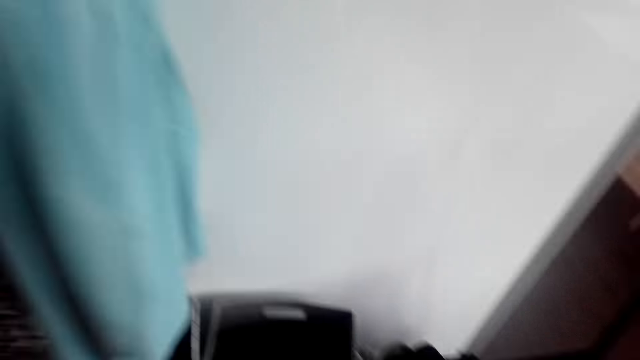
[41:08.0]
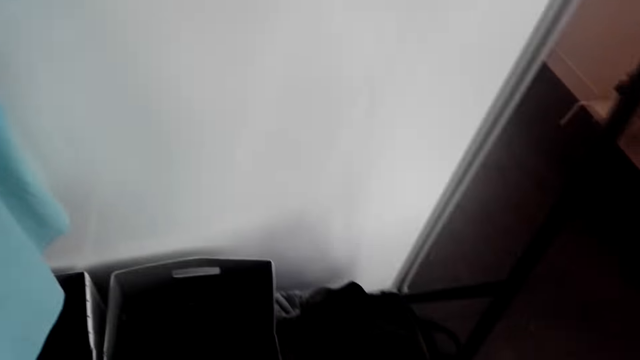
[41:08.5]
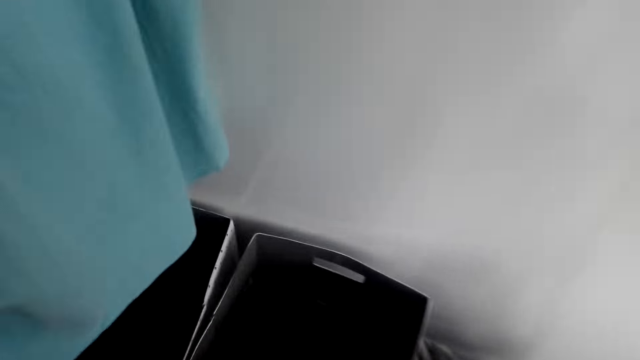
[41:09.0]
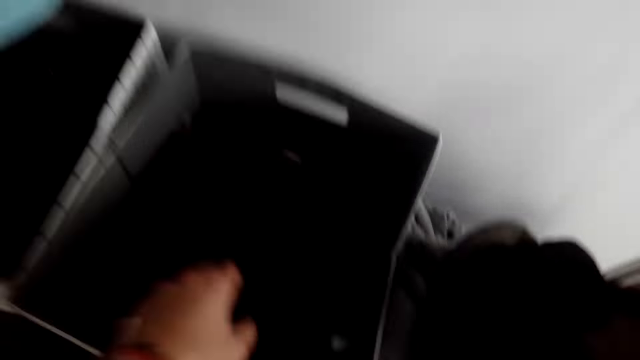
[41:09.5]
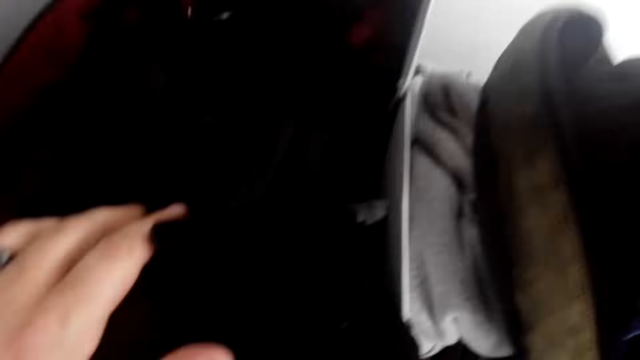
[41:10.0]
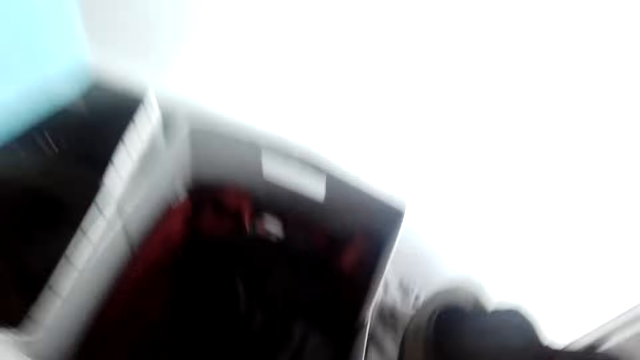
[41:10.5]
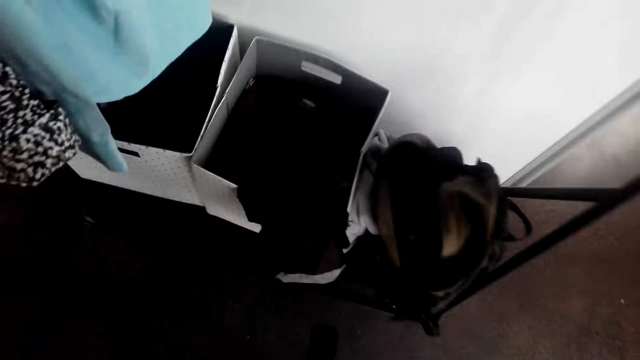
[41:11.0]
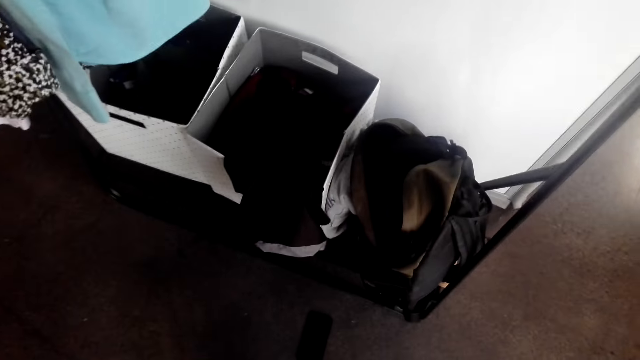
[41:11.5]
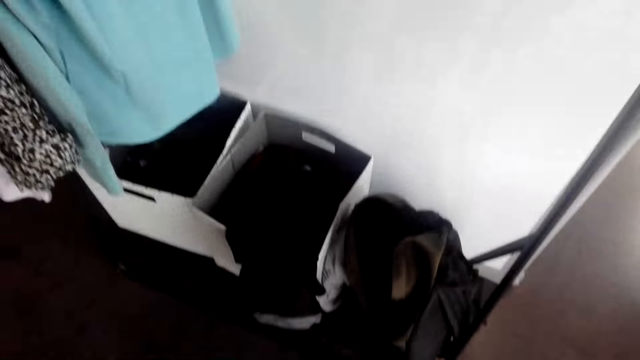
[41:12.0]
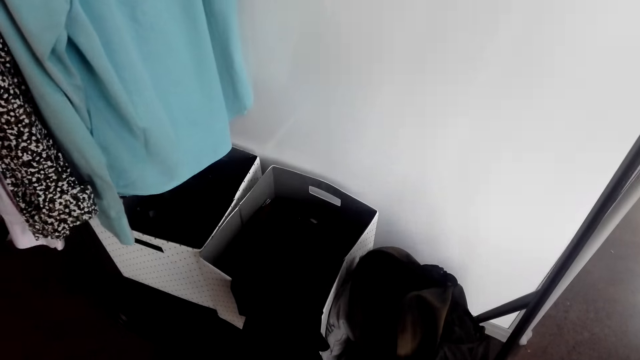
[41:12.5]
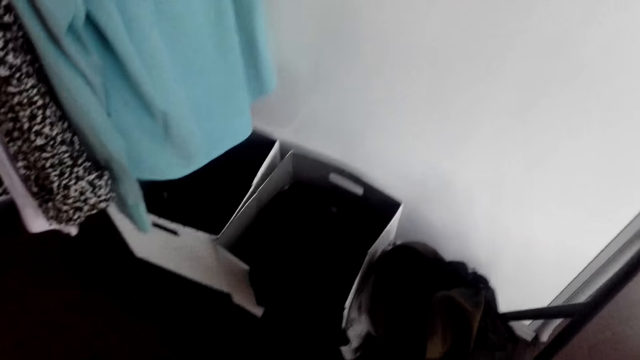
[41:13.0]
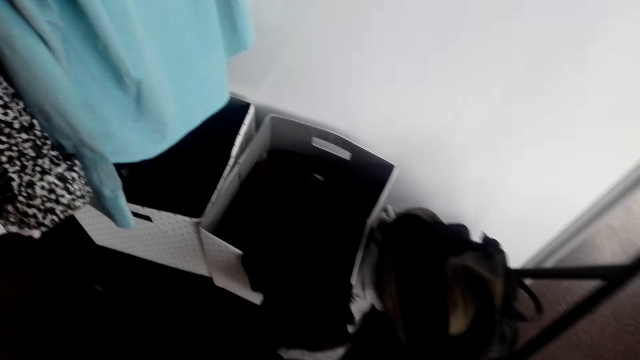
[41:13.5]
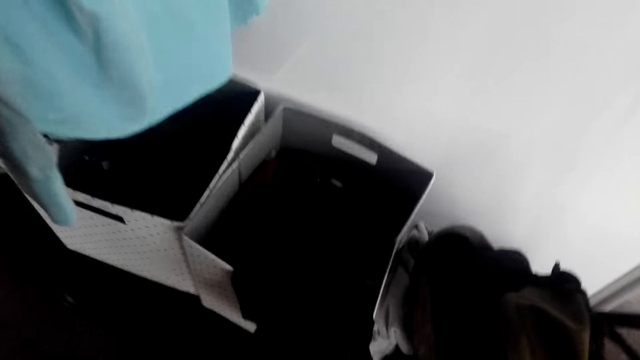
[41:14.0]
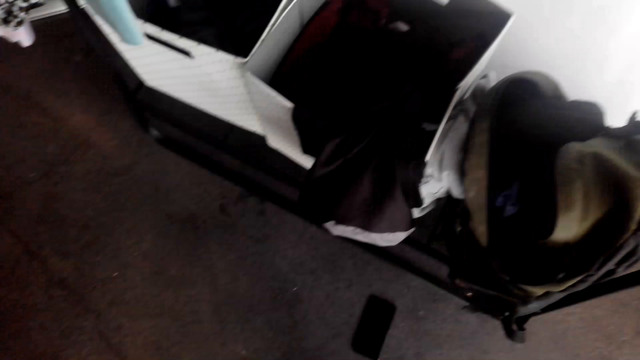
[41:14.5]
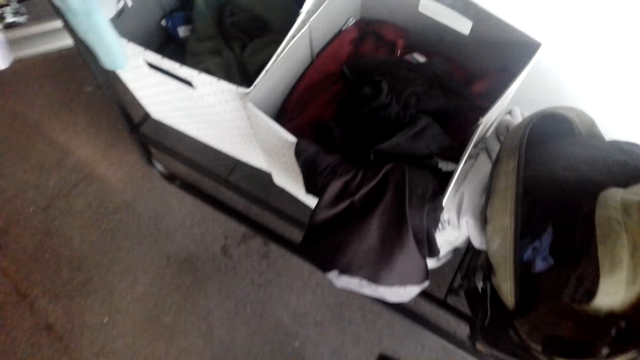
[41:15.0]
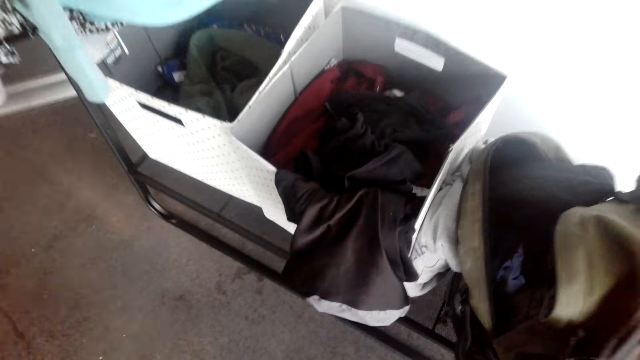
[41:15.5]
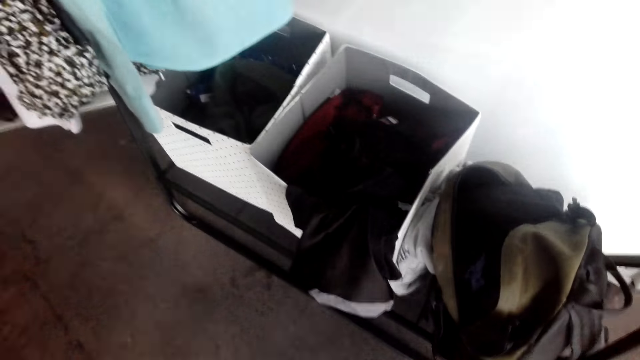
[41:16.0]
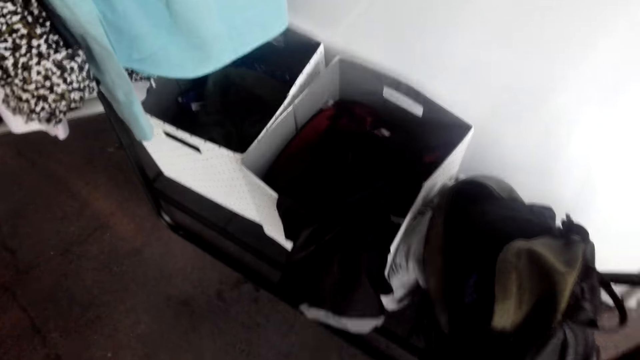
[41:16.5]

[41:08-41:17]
The camera wearer moves around. They touch the apparel. They pick up a short.

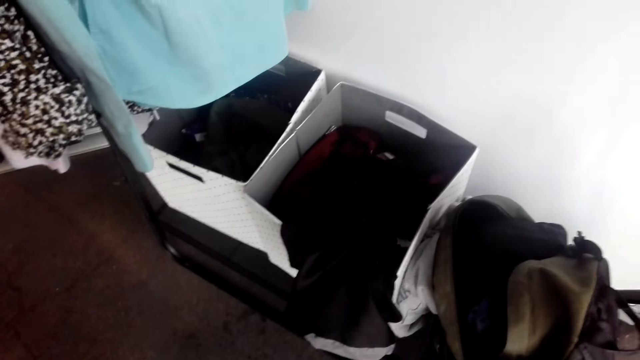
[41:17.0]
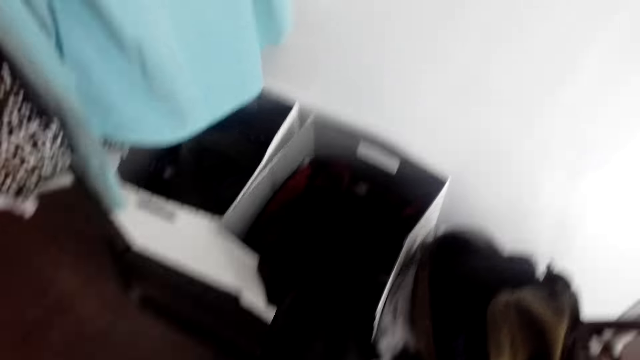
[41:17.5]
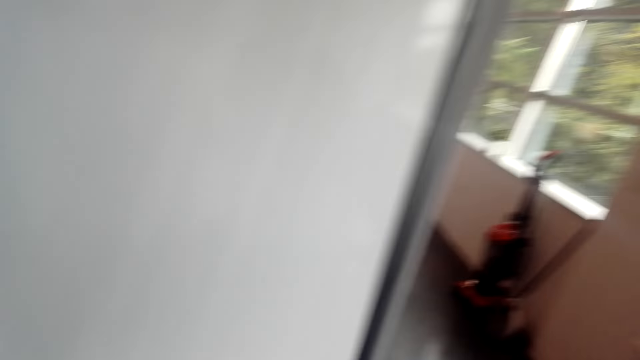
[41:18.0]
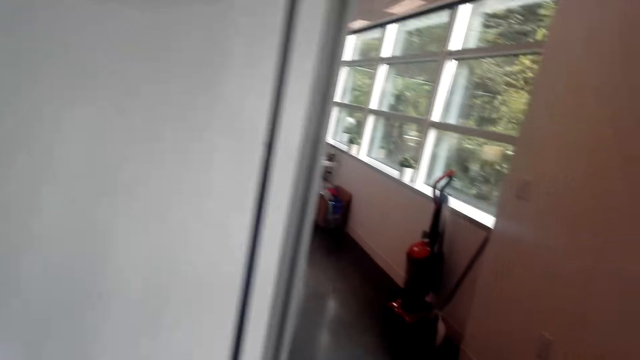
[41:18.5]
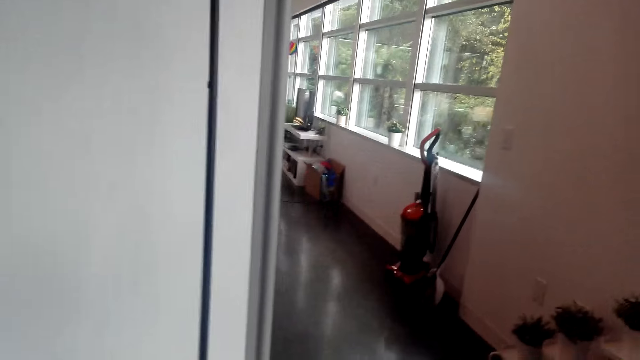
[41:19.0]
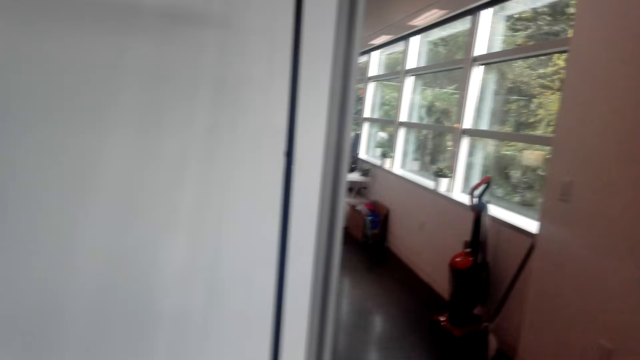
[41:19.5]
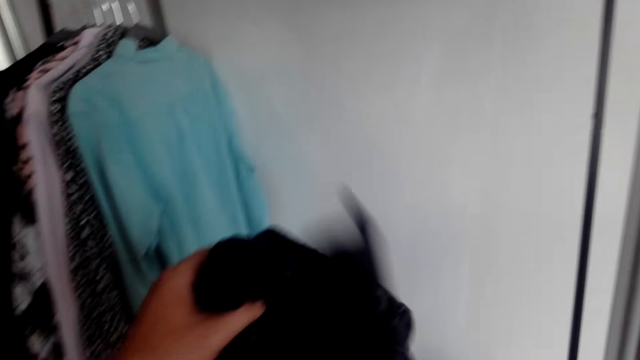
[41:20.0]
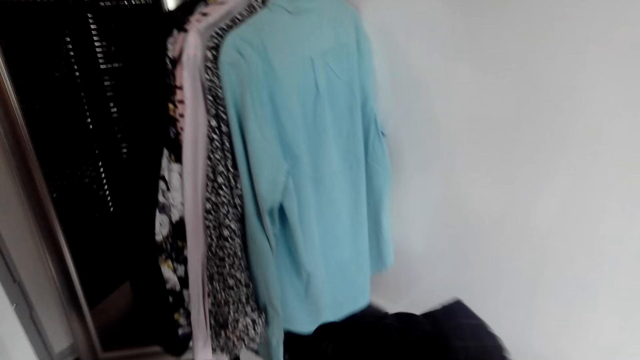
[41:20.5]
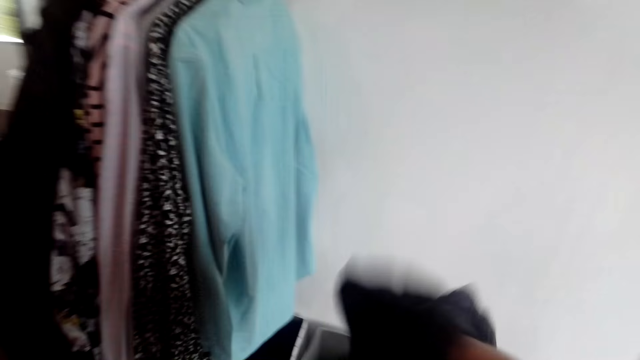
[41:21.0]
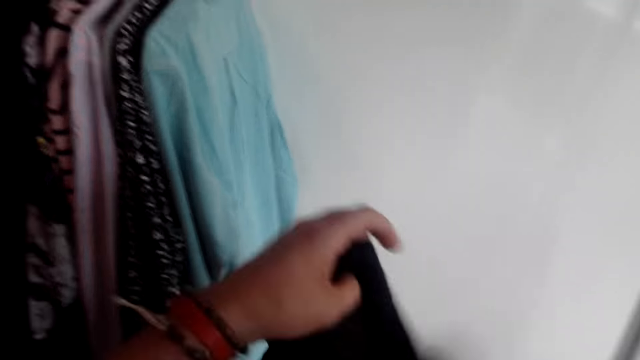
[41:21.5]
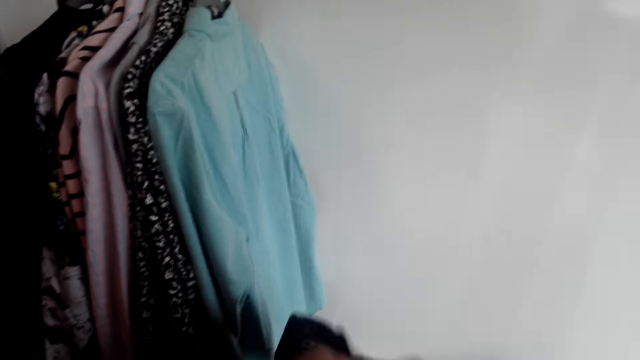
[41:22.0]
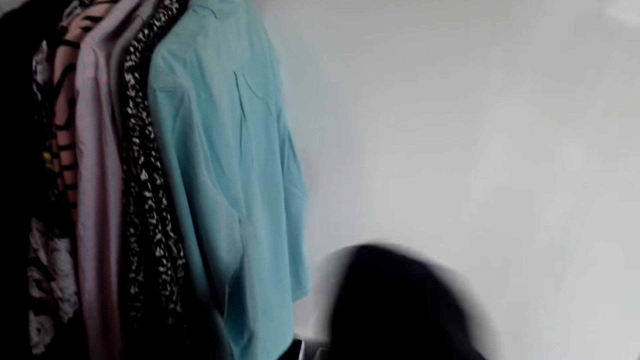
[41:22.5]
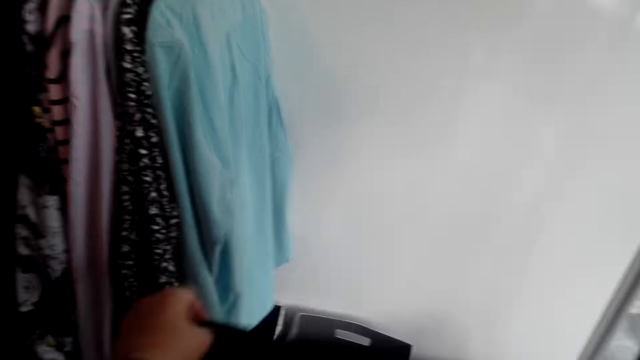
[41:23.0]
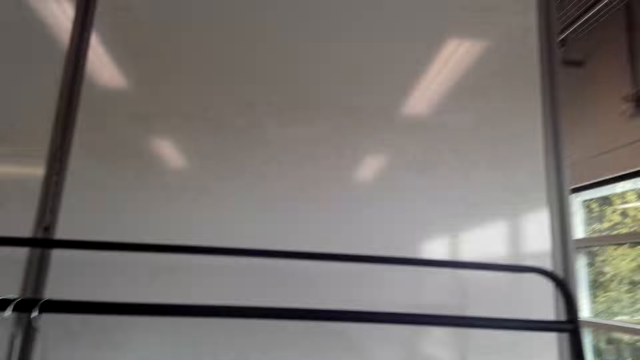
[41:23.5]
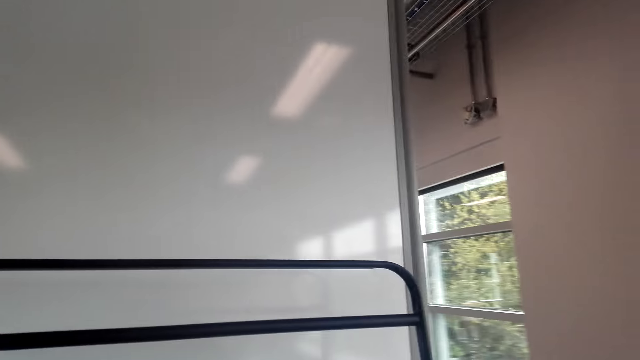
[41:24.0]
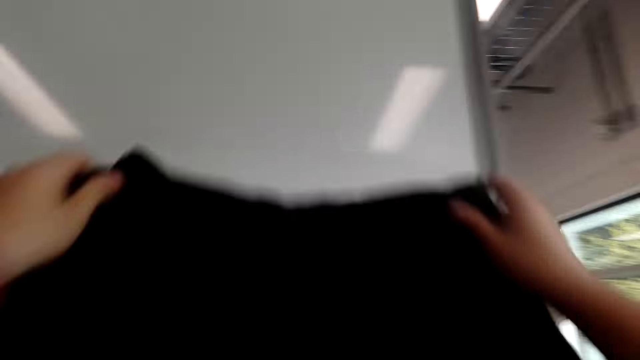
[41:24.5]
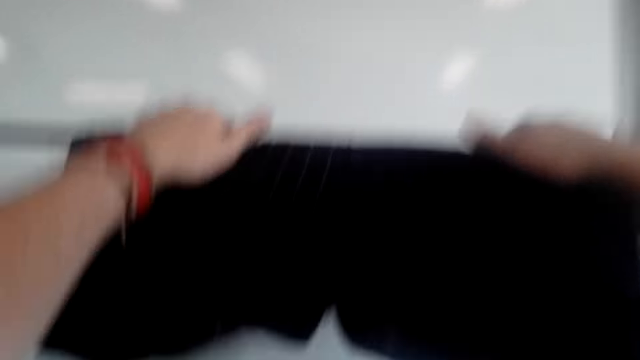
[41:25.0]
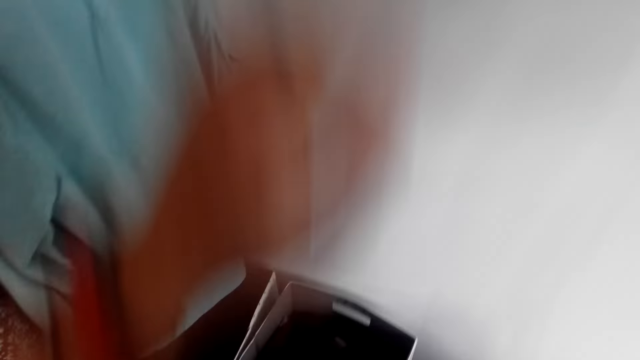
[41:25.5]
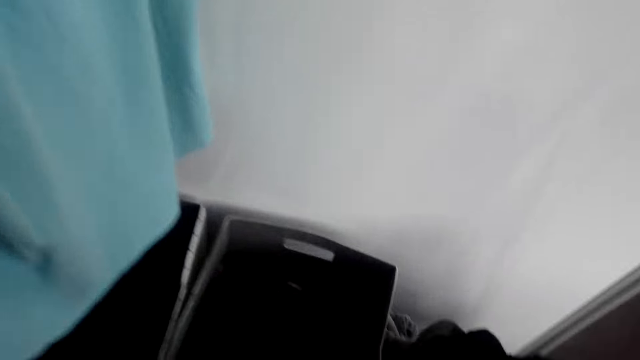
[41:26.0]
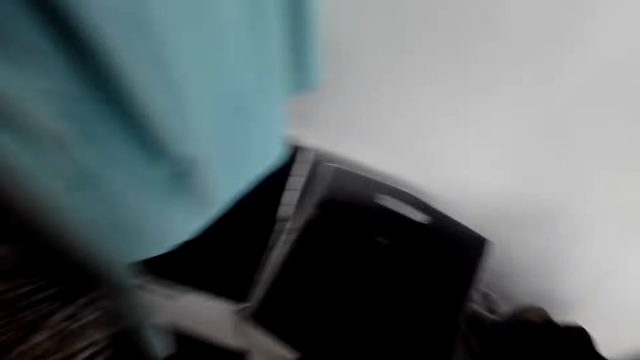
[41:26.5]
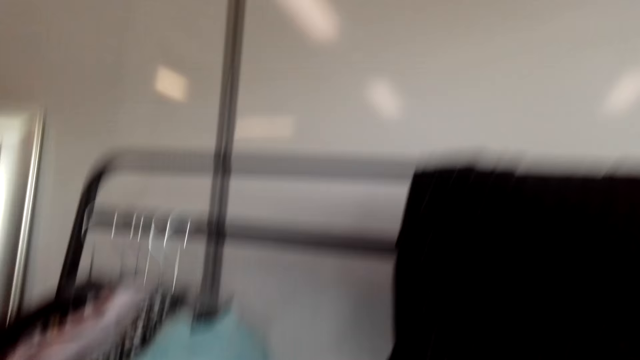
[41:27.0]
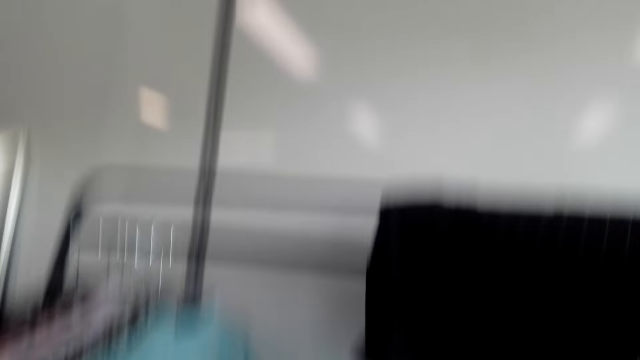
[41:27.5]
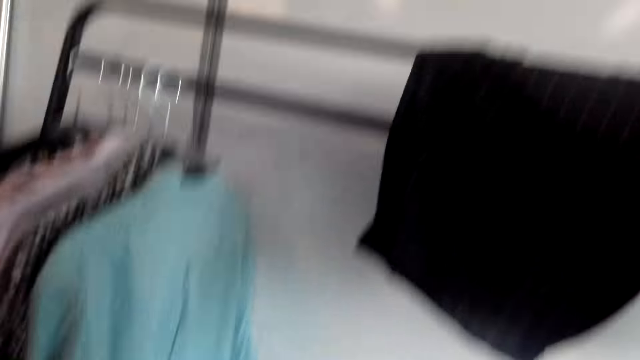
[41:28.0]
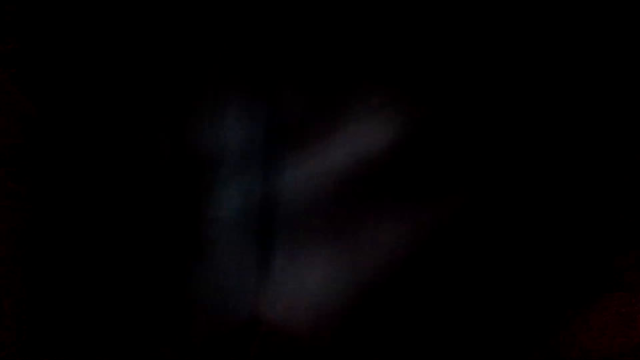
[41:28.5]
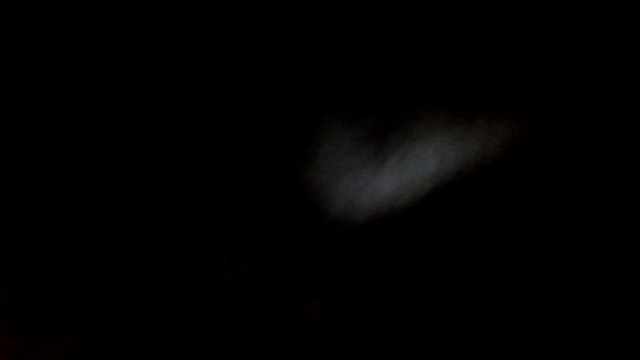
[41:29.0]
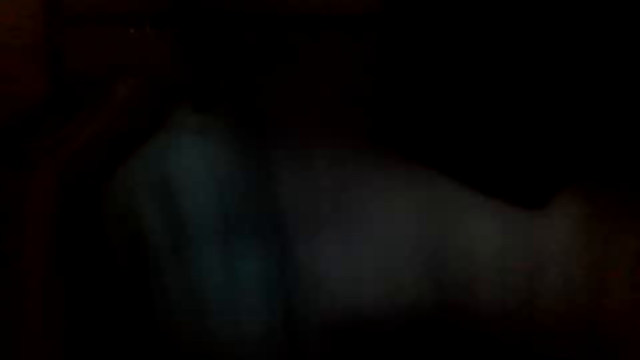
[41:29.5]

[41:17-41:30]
The camera wearer looks around. They unfold the short. They hang the short on the hanging rack.
